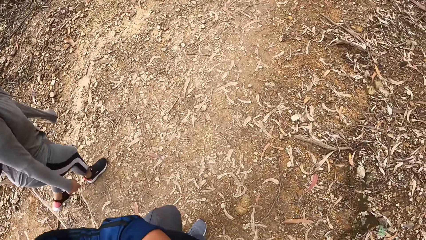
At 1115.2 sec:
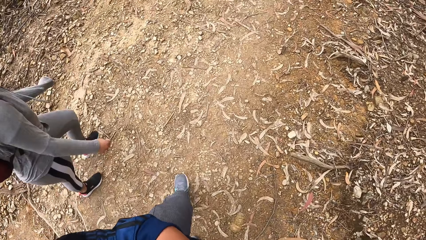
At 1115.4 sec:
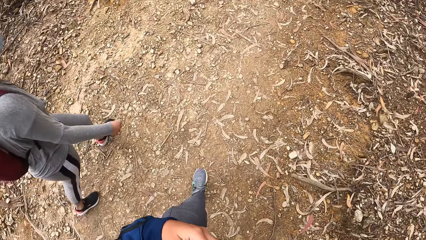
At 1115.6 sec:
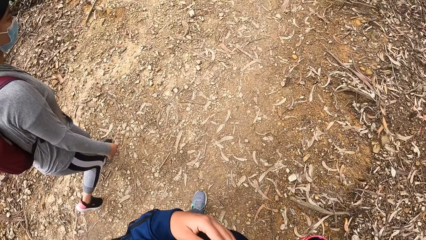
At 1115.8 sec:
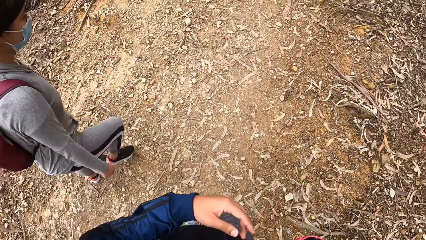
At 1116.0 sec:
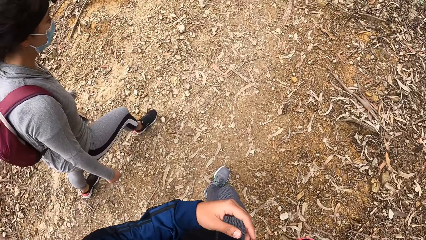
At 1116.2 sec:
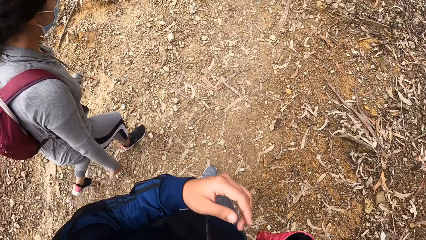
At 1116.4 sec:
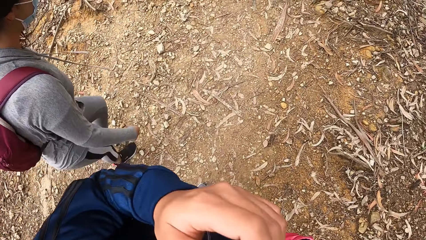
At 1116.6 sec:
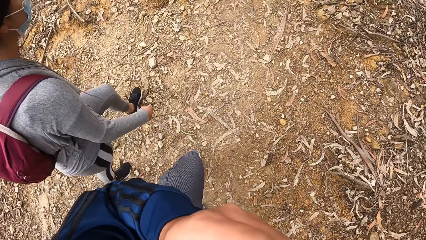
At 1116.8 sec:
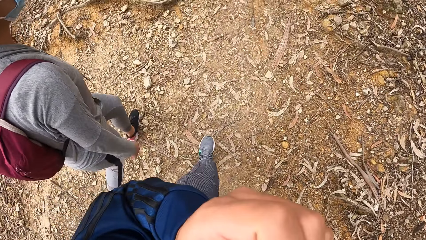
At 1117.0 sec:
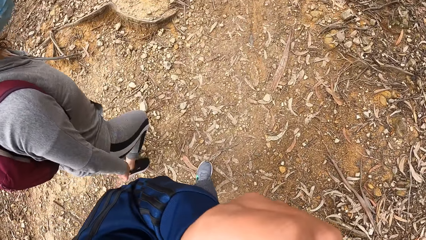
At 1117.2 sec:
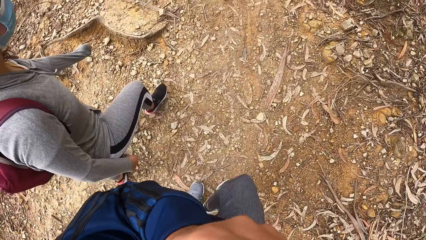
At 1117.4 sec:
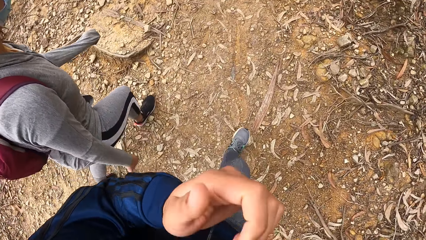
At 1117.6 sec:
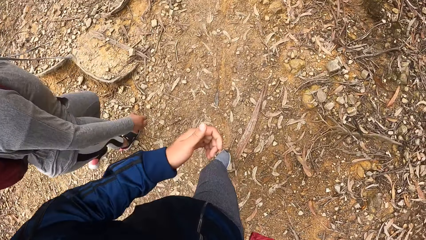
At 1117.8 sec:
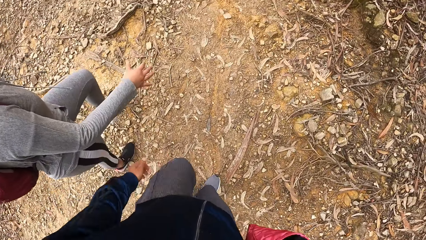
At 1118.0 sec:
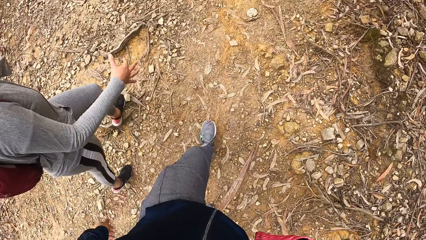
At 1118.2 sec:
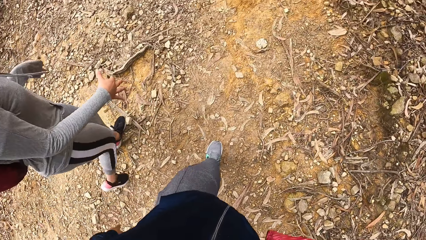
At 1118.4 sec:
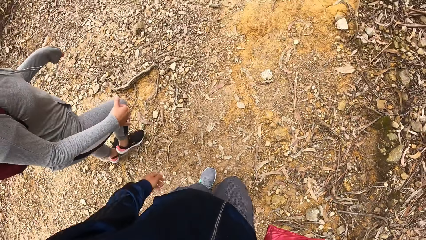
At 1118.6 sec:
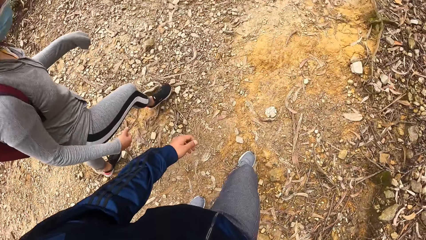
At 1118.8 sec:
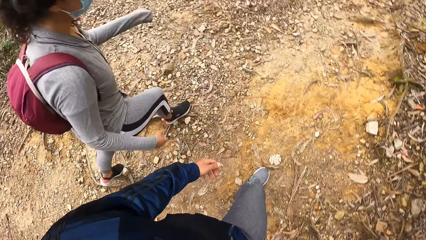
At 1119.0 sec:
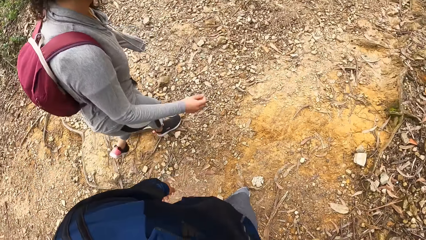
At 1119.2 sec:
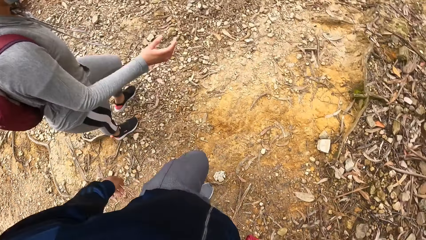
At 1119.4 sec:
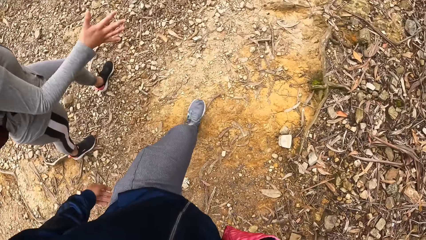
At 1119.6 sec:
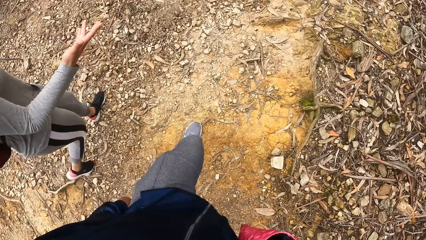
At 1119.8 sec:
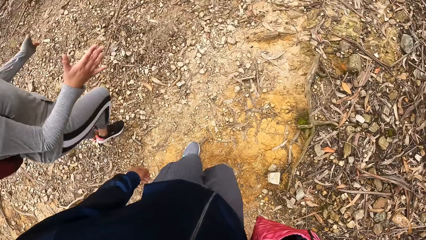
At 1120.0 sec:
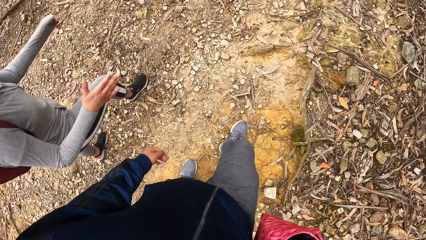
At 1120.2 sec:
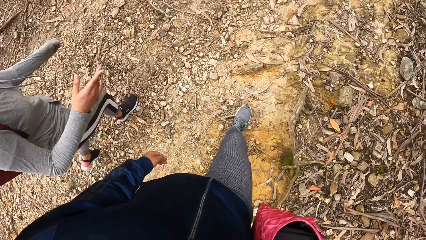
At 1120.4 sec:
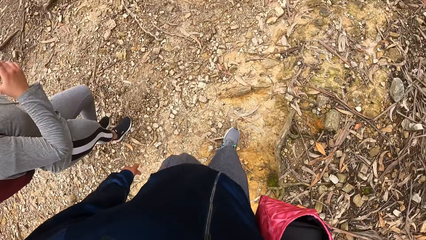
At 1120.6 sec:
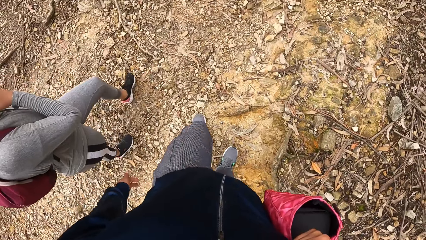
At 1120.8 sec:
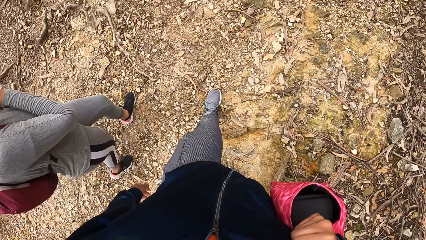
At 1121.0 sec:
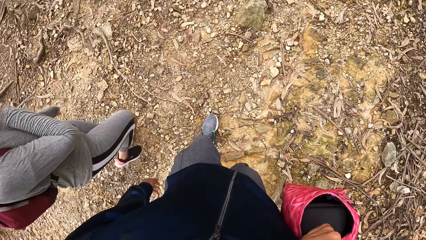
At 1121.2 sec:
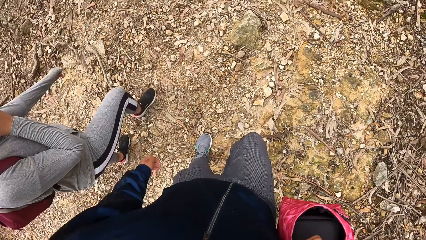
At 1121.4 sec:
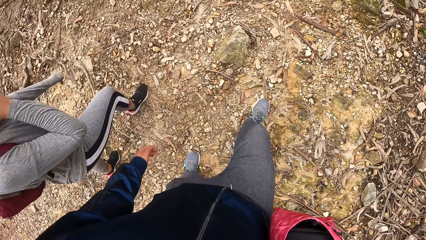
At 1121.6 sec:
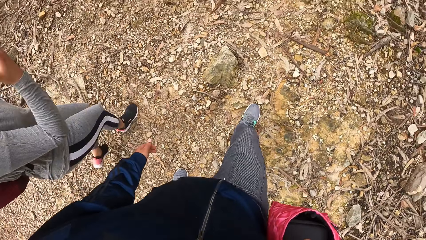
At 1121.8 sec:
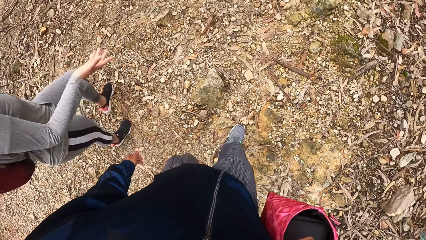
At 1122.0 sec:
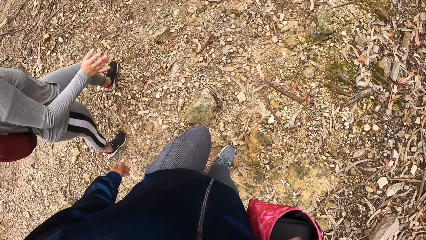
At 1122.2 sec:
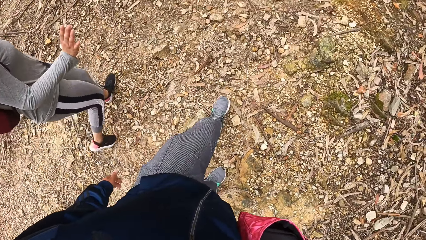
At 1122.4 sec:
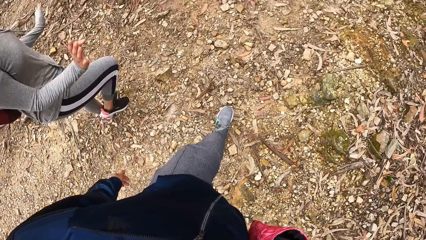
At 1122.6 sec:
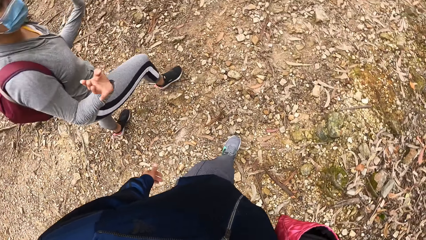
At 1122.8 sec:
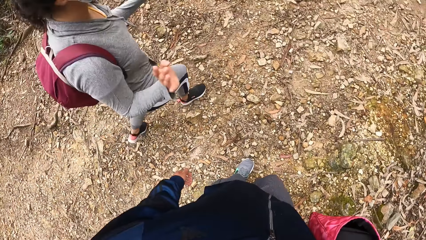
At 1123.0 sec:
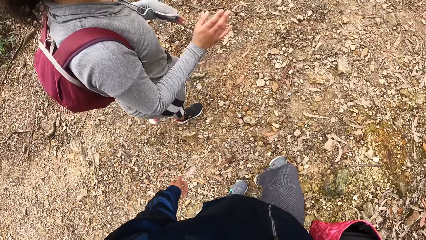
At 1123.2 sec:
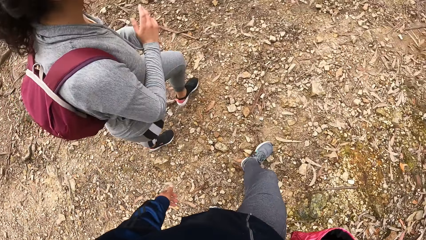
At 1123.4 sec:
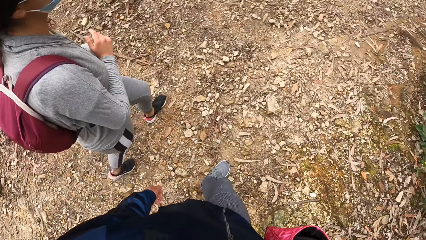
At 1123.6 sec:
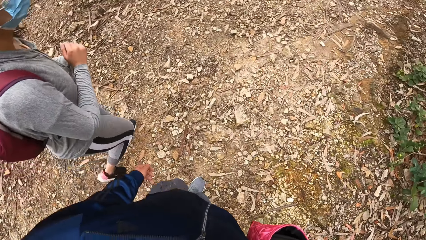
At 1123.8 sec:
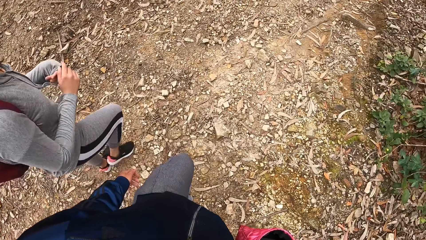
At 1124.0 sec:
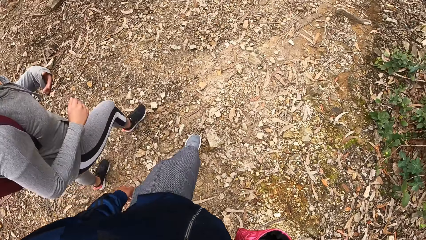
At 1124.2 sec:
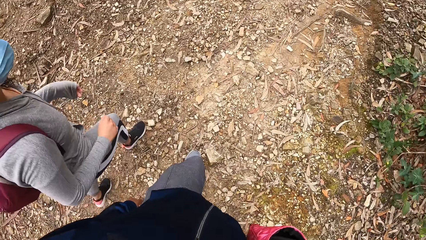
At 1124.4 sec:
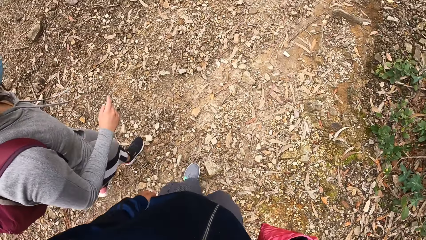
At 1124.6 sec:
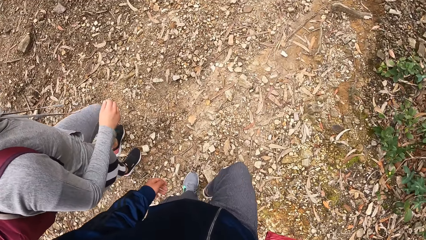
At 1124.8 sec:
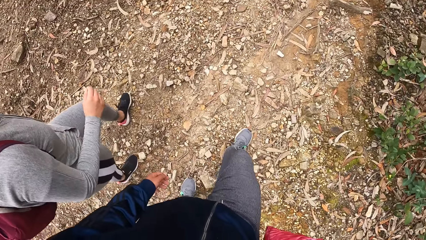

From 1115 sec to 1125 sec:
The camera wearer scratches her nose with her left hand. The lady gestures to the camera wearer.

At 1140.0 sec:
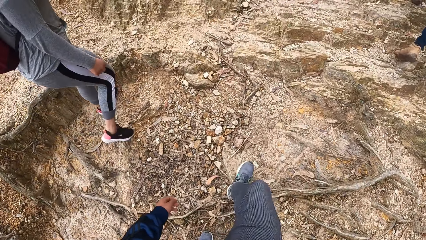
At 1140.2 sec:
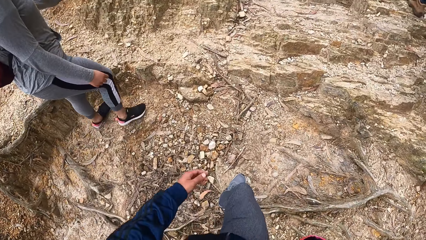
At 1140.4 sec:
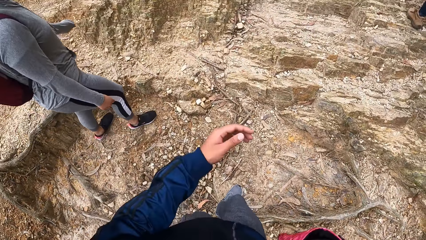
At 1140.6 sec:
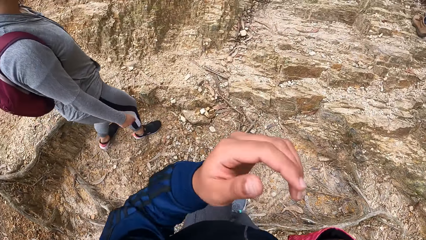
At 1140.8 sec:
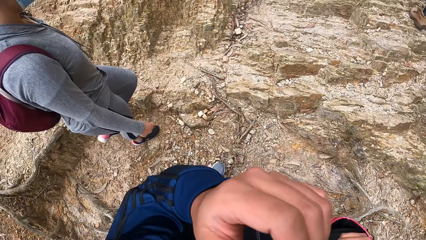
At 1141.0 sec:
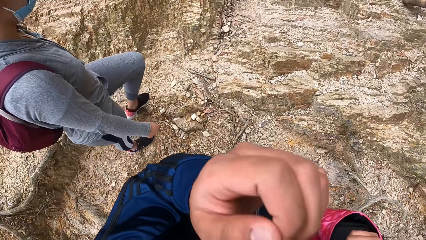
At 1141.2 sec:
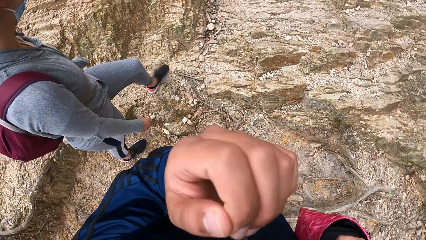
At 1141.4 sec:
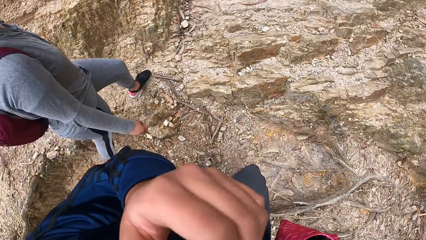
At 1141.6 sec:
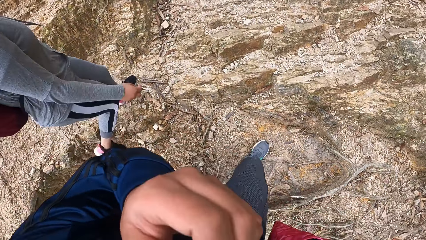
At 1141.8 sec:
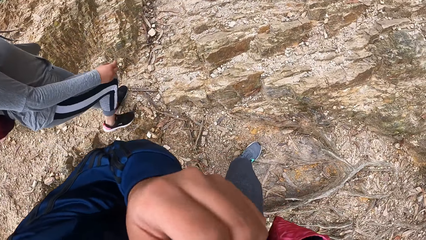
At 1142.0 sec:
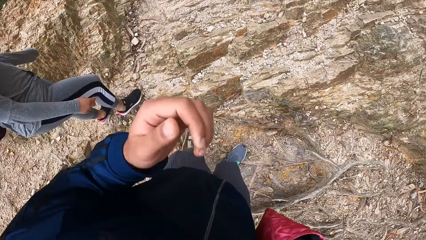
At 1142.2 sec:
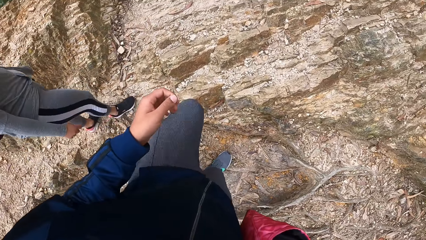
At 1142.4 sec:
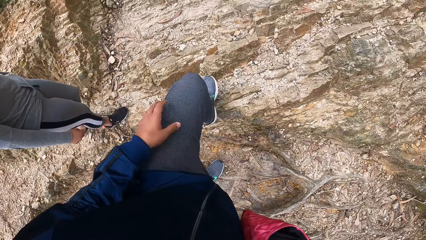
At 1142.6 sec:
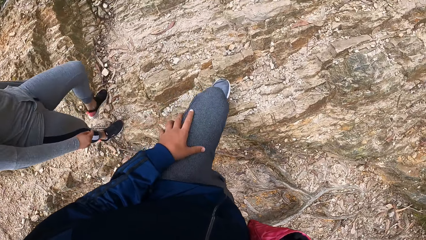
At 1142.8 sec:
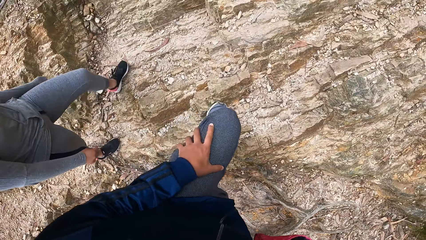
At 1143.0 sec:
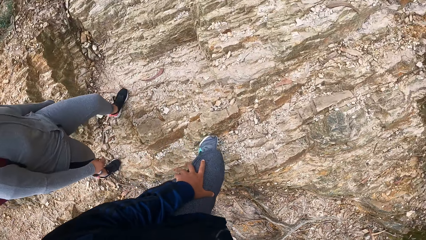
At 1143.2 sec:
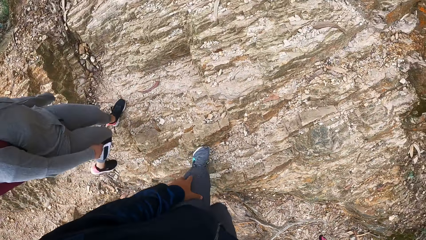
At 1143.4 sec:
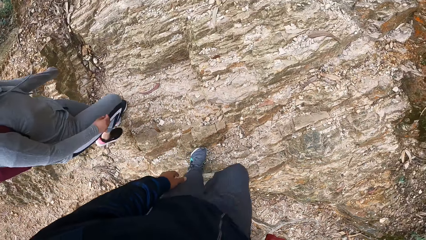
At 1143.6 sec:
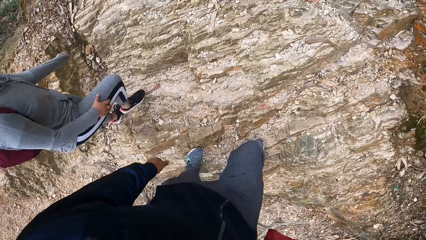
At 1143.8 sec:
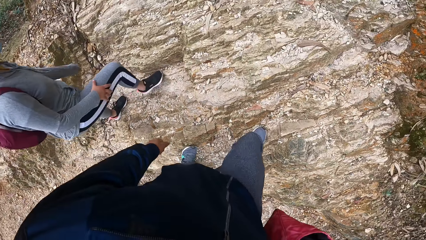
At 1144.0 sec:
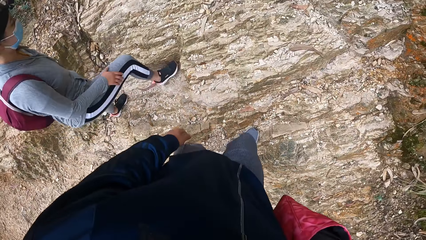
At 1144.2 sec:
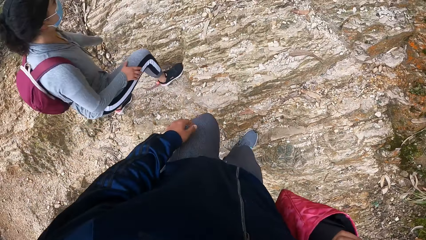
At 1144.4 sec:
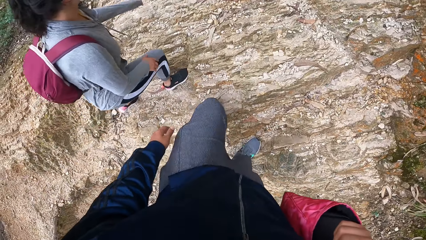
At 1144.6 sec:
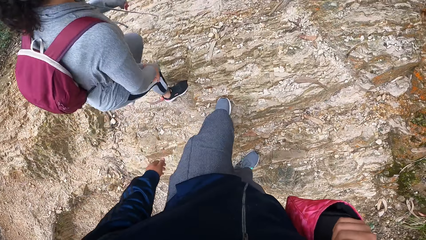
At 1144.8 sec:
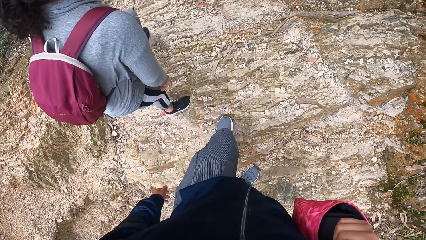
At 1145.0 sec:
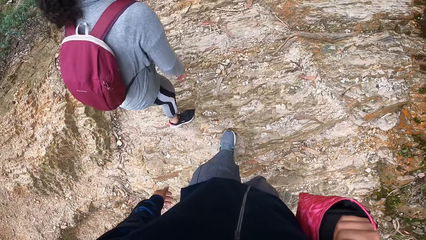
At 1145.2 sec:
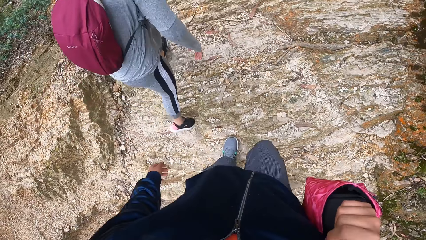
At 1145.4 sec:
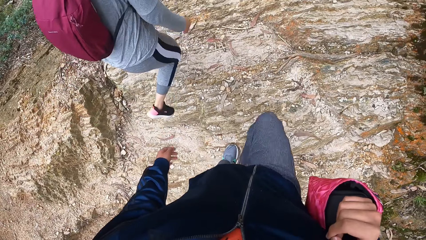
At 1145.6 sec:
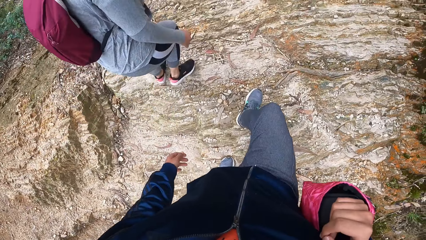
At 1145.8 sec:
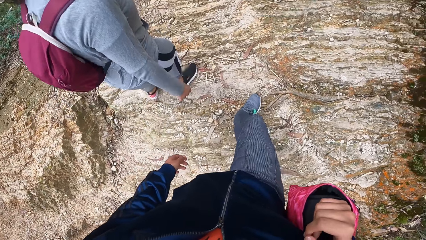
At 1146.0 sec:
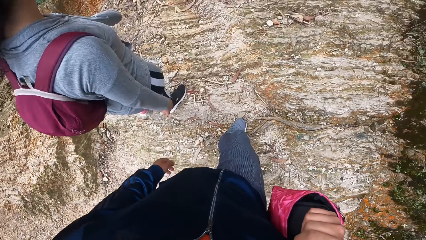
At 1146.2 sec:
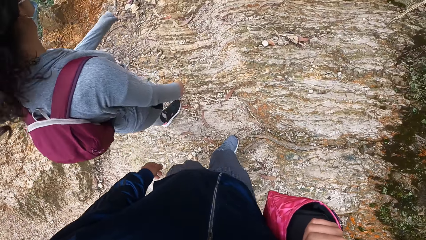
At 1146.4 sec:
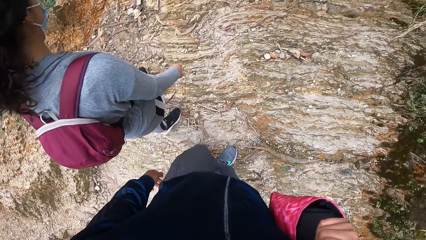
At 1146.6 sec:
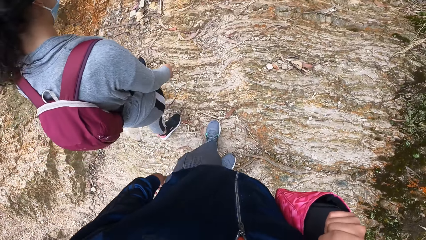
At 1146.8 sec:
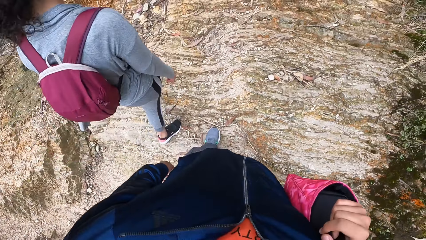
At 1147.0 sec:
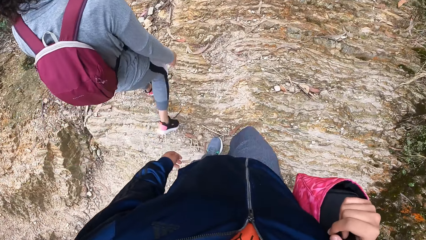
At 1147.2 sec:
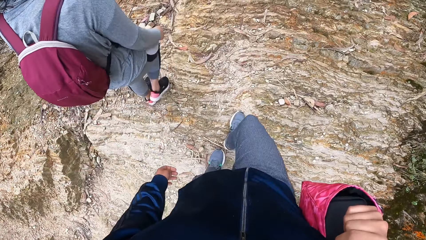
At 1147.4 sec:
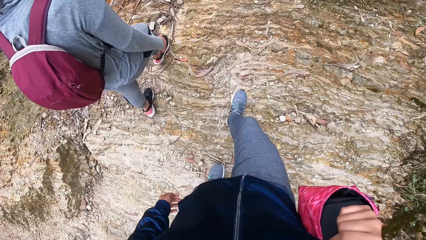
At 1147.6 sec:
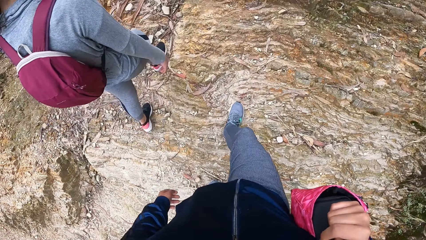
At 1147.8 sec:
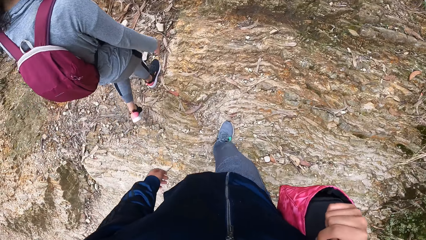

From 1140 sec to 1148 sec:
The camera wearer scratches her nose with her left hand.
